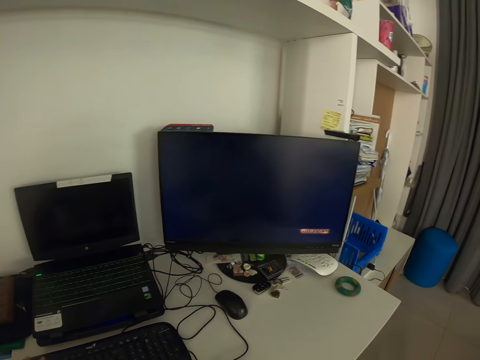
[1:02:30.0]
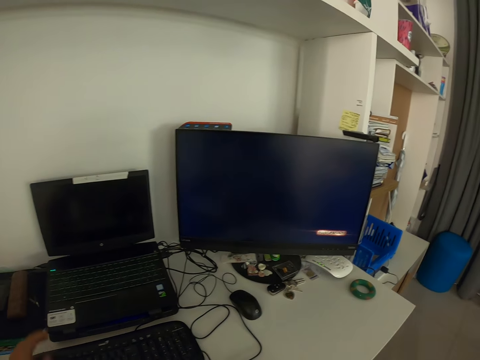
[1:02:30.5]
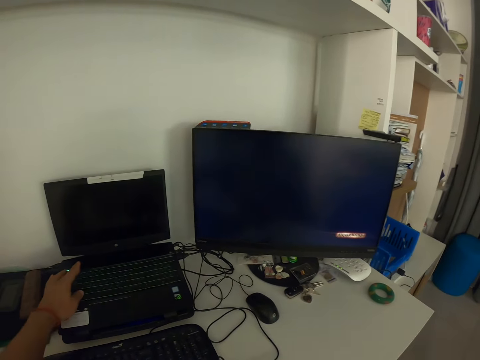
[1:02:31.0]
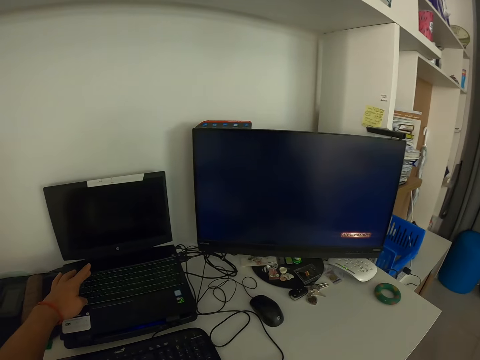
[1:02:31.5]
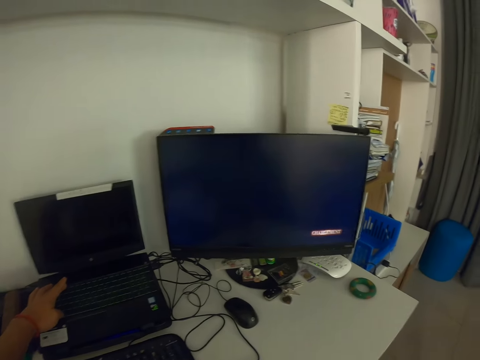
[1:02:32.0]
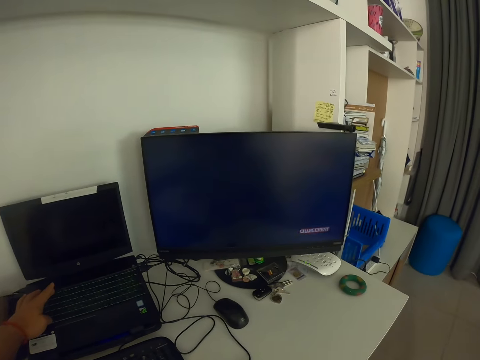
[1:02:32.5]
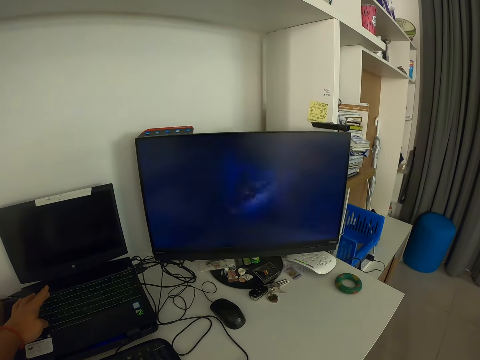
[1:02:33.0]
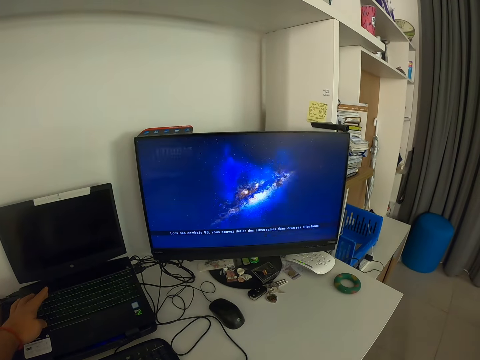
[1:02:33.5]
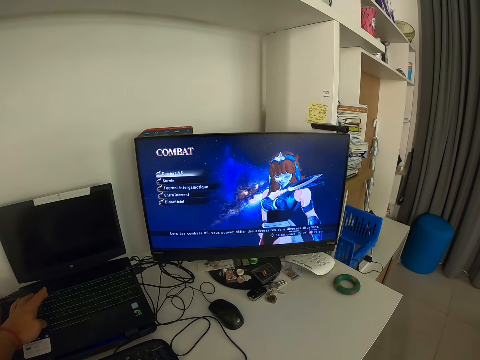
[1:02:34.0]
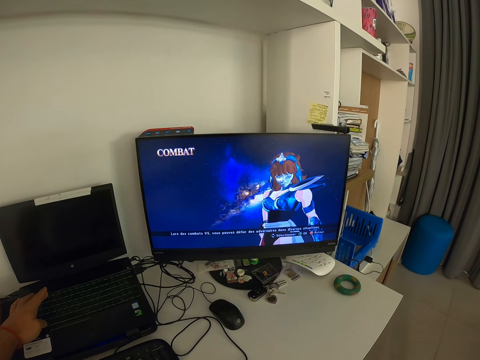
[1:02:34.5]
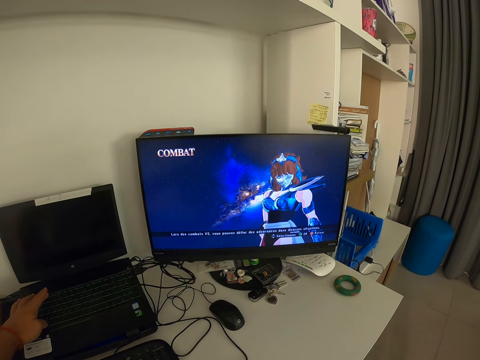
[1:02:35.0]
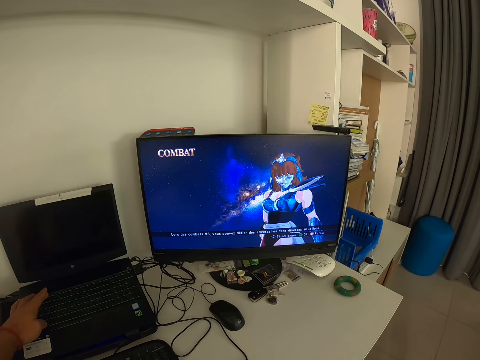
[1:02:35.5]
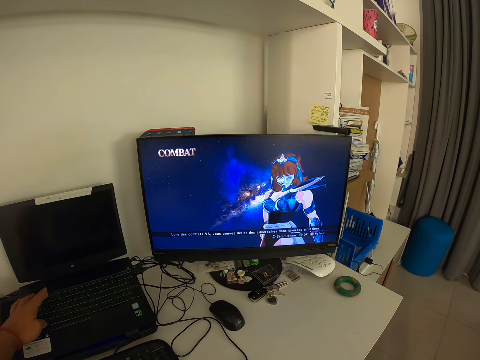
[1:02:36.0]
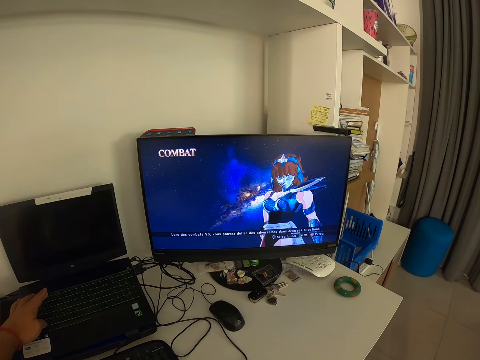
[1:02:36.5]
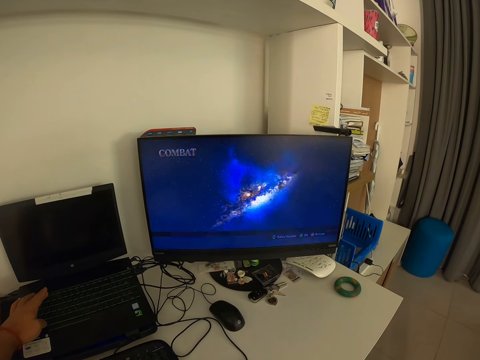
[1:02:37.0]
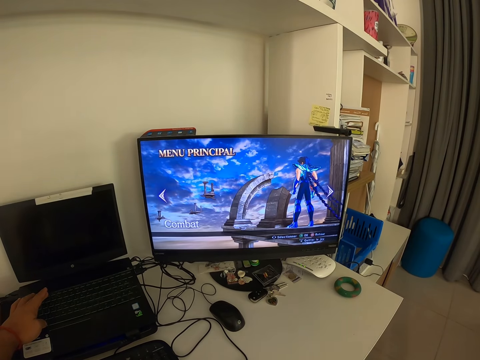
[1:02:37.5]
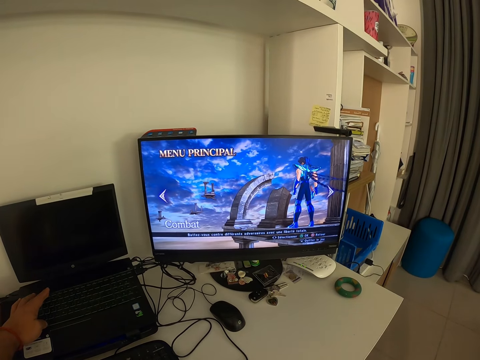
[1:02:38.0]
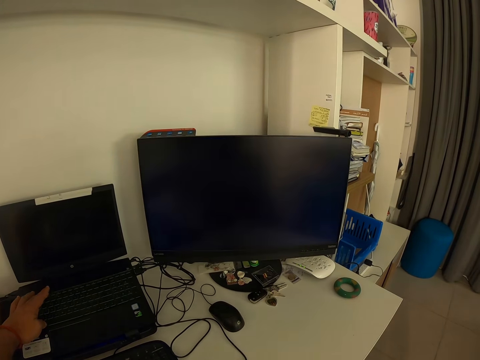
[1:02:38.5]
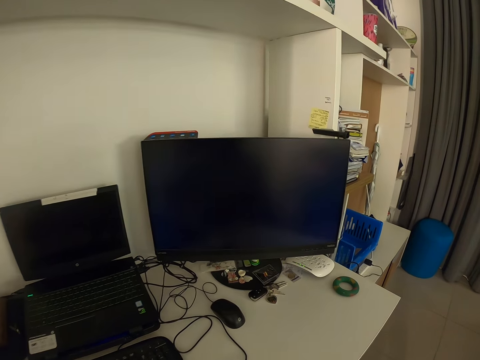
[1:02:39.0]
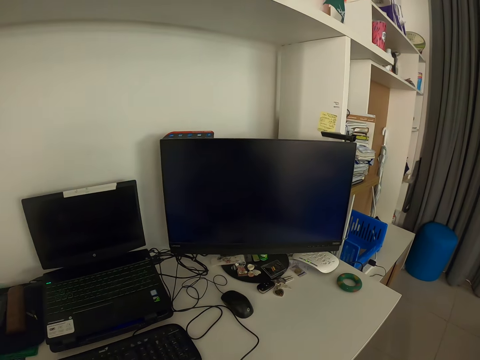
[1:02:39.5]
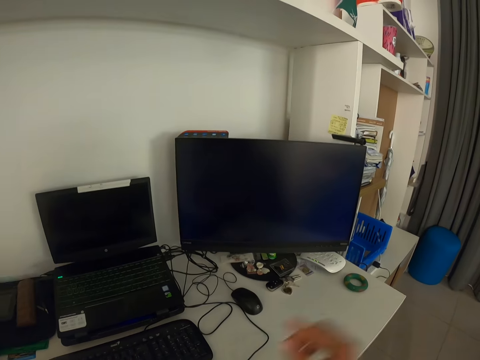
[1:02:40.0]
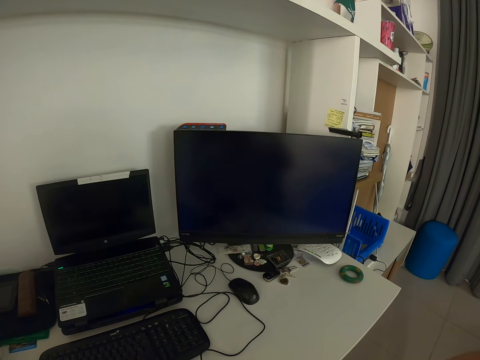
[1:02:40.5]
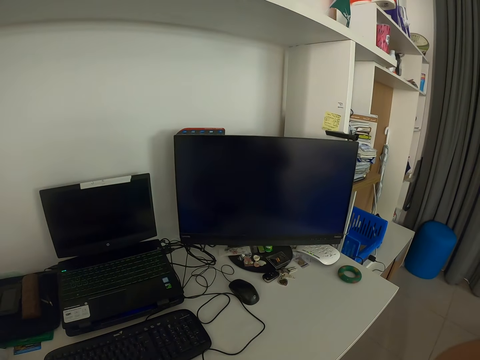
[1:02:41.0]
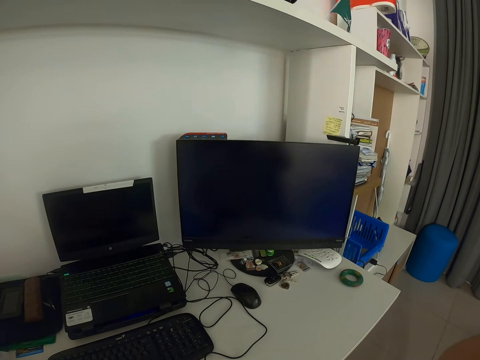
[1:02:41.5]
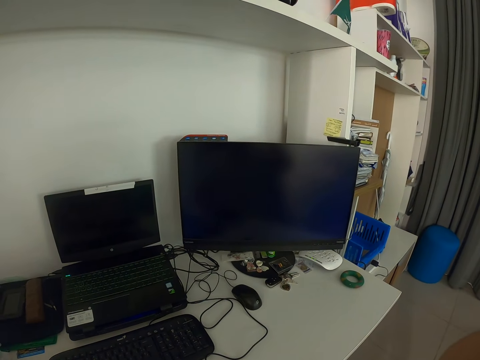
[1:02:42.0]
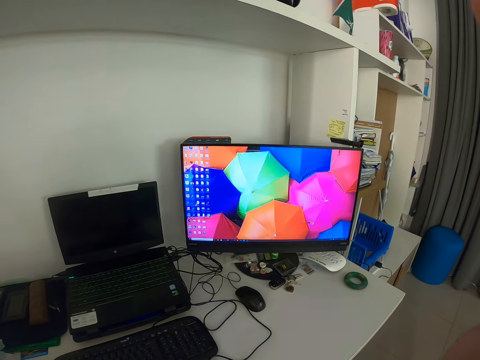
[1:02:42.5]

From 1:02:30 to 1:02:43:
The camera wearer holds the laptop on the table. He presses the laptop keypad with his left hand. He adjusts the camera with his right hand.
